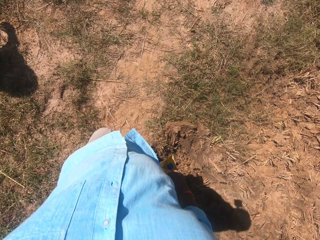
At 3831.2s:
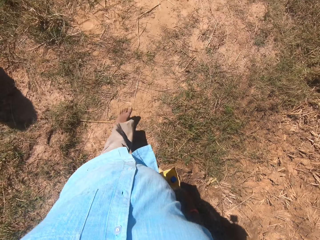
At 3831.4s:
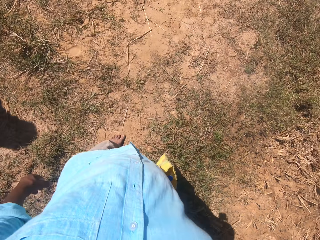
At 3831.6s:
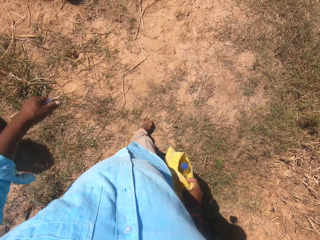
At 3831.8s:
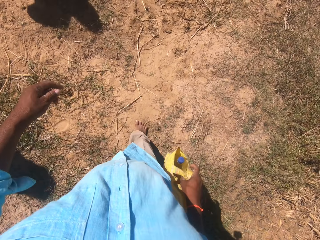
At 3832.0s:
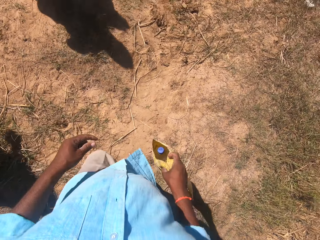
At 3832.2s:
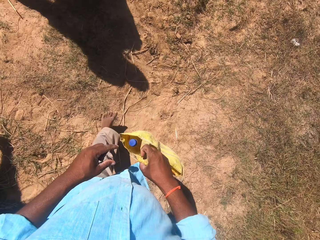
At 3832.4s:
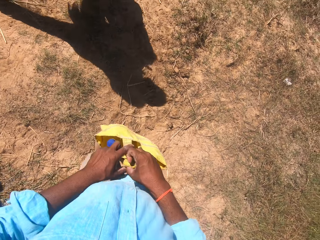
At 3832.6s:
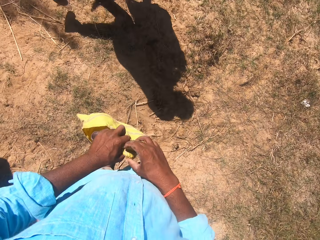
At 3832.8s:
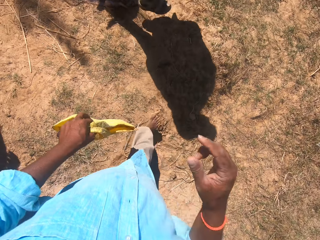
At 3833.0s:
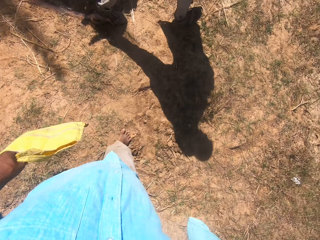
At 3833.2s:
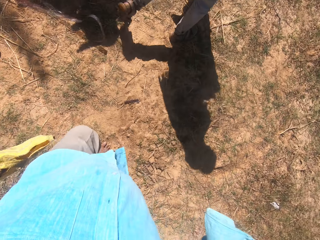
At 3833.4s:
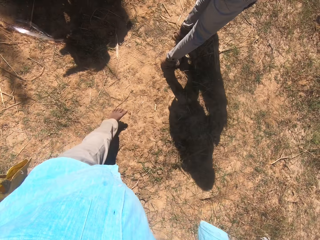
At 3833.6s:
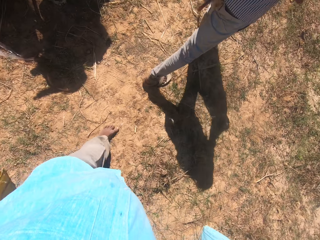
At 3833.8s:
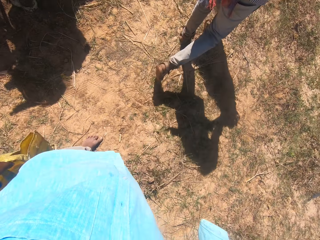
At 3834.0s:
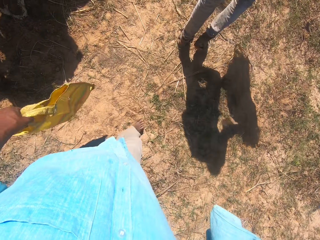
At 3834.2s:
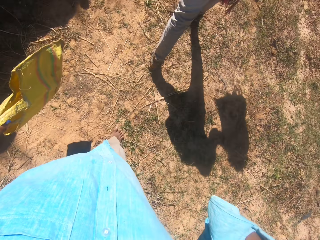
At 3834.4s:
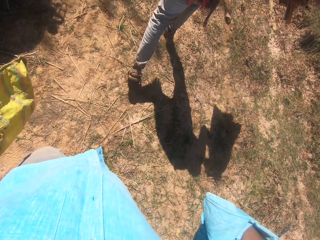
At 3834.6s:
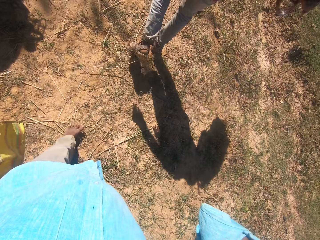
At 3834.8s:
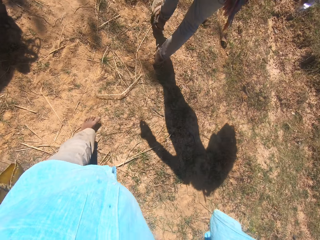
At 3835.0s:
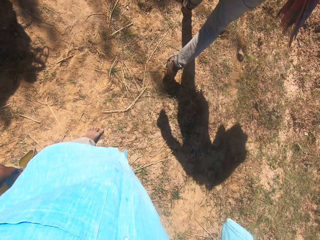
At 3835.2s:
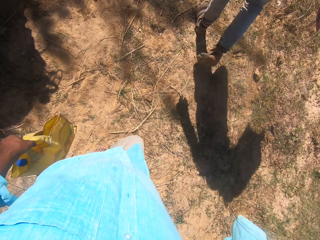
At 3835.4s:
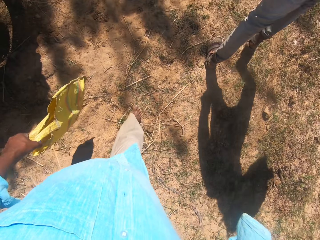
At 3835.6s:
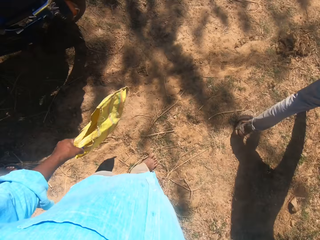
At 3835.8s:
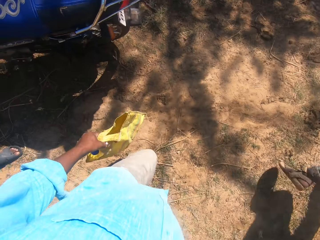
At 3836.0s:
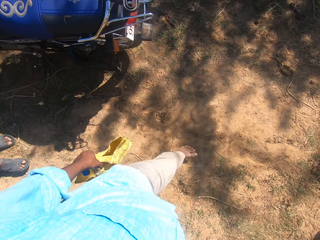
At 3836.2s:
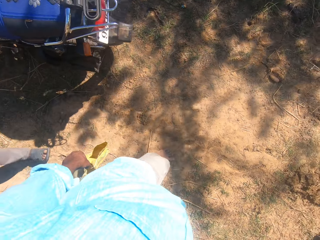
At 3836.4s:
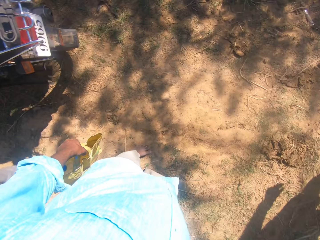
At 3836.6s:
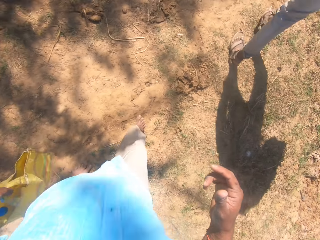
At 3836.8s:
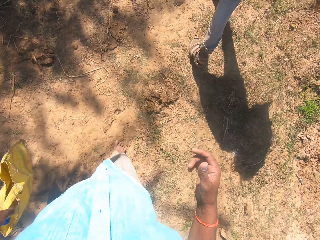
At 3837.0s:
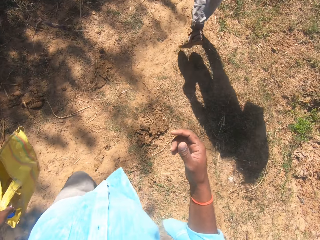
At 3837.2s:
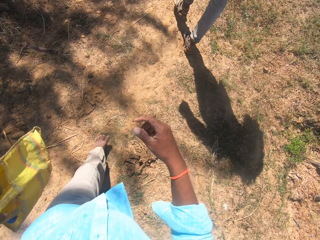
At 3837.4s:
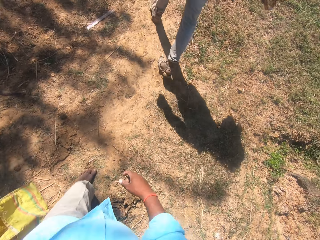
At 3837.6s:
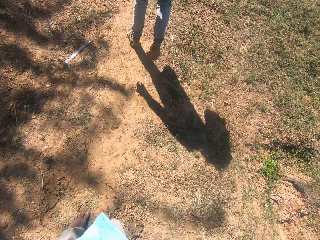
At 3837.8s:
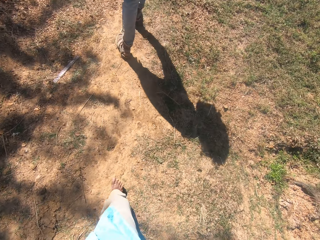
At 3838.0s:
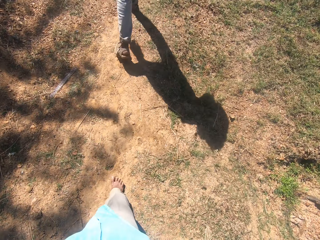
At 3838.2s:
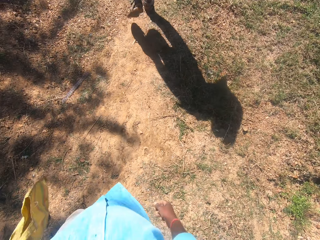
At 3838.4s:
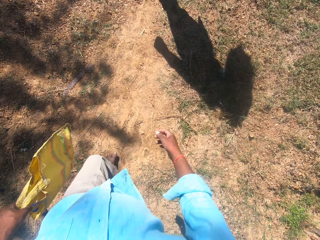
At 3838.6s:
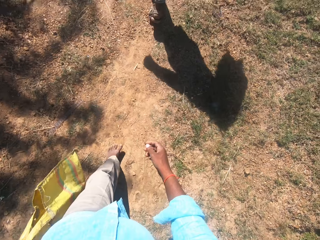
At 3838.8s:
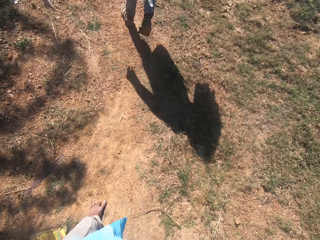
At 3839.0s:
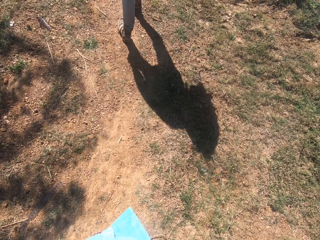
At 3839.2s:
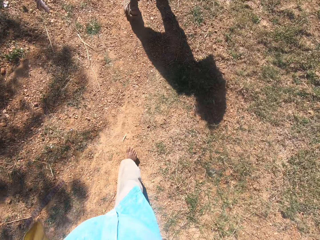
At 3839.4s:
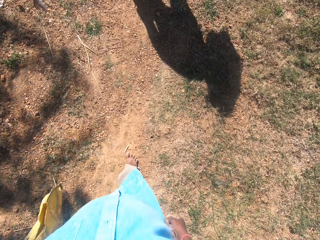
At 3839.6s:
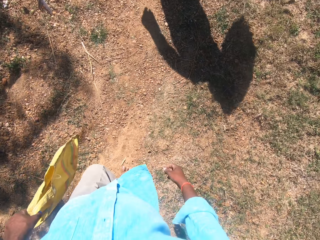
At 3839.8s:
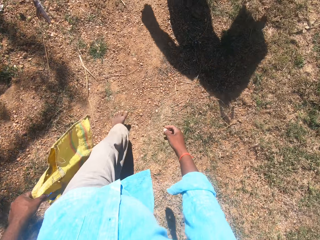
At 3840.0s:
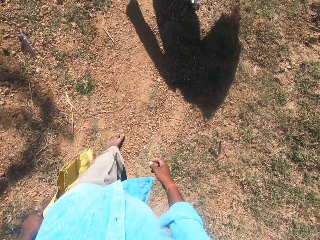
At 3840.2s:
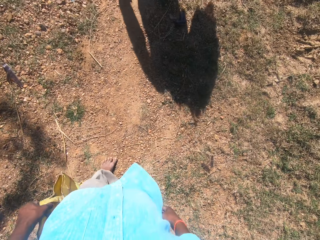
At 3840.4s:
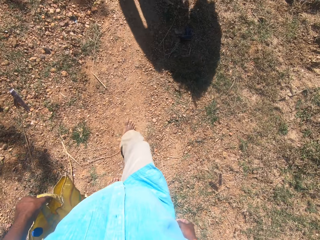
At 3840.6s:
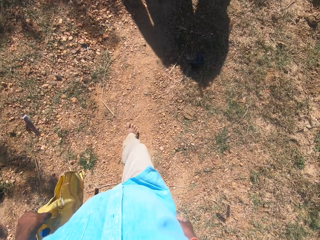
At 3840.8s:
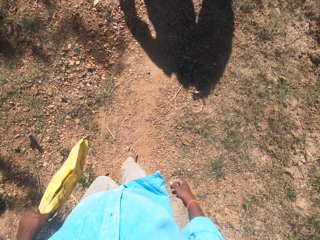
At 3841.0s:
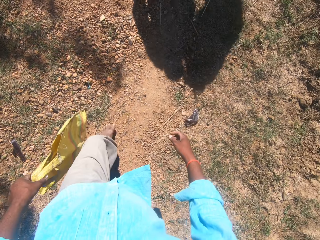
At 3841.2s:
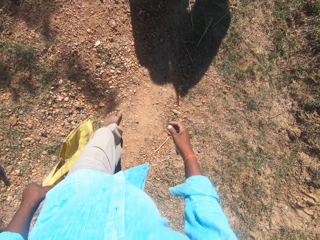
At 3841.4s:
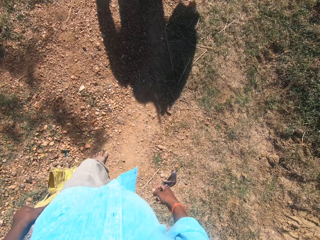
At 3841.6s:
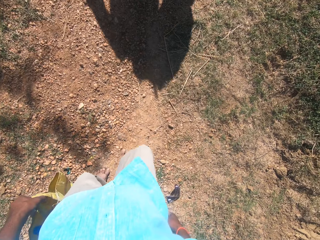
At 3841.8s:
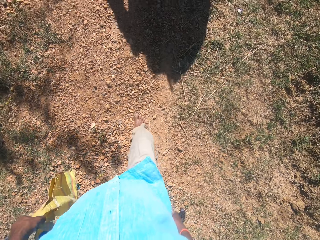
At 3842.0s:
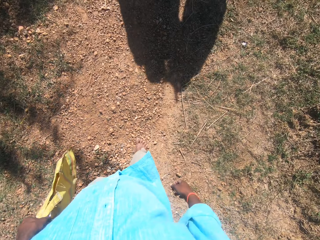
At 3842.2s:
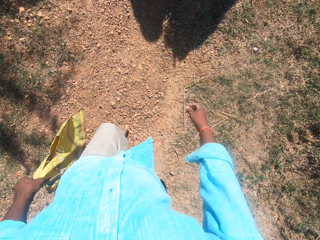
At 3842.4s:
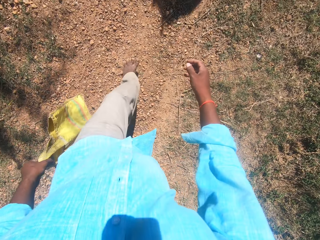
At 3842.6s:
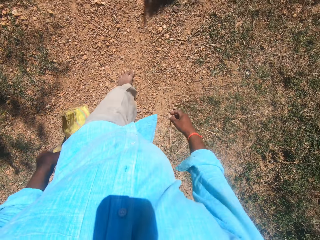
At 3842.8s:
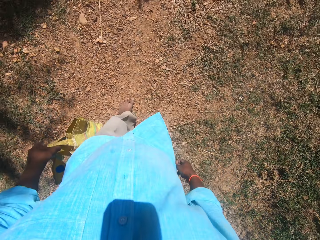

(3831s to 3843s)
A man walks in front of the camera wearer. The camera wearer switches the bag from his right hand to his left hand. He scratches his face. He moves his hand. Another man walks on the left side of the camera wearer. The camera wearer looks at a motorcycle. He converses with the other man.

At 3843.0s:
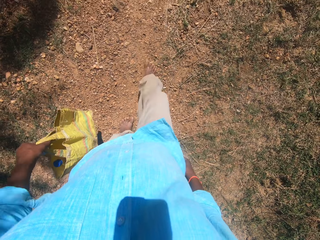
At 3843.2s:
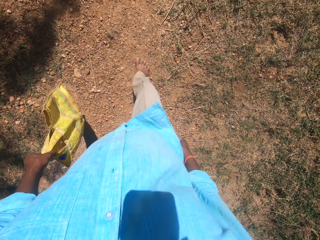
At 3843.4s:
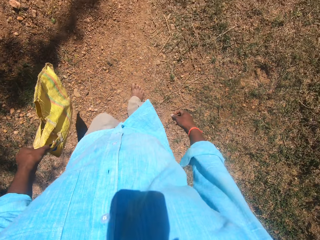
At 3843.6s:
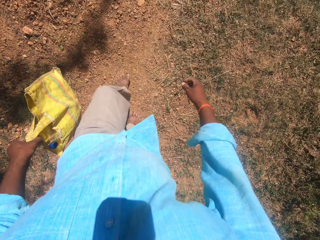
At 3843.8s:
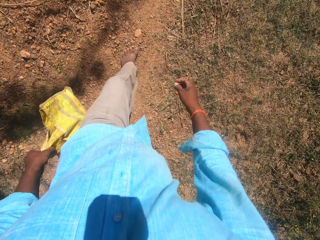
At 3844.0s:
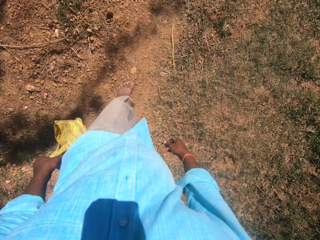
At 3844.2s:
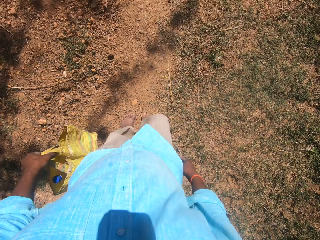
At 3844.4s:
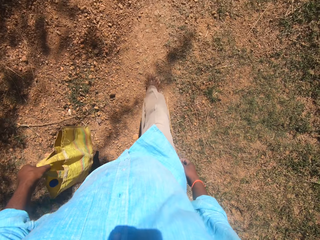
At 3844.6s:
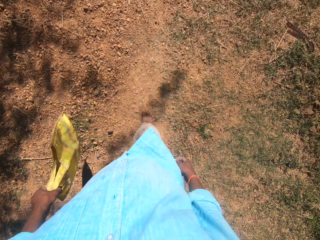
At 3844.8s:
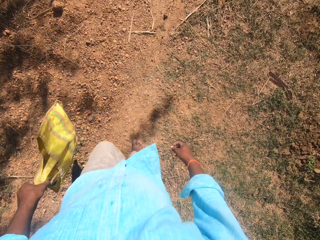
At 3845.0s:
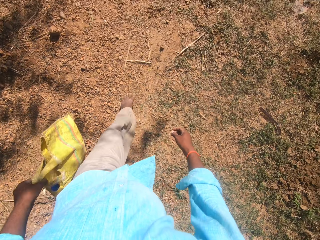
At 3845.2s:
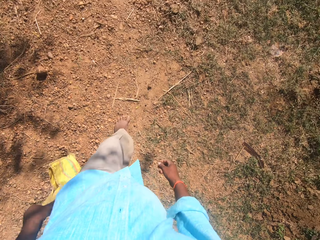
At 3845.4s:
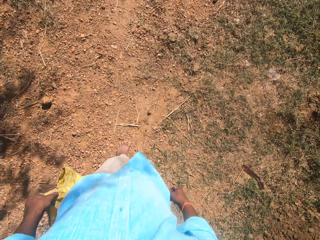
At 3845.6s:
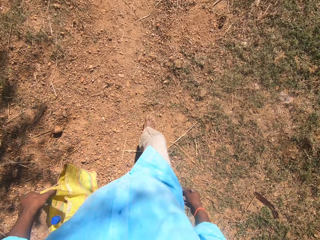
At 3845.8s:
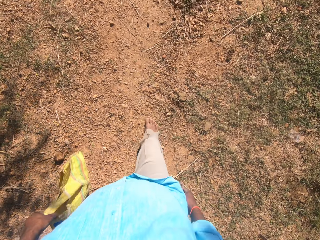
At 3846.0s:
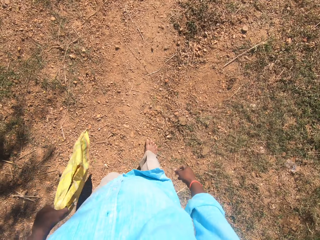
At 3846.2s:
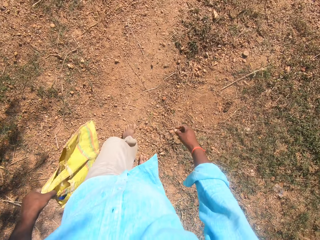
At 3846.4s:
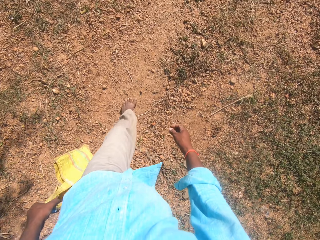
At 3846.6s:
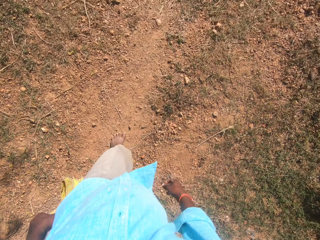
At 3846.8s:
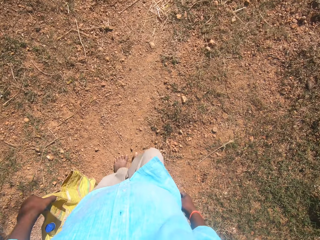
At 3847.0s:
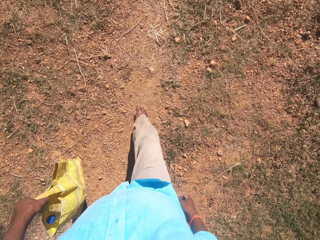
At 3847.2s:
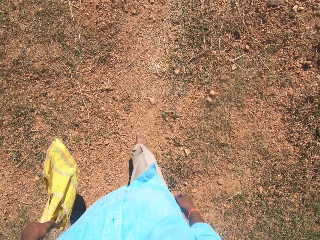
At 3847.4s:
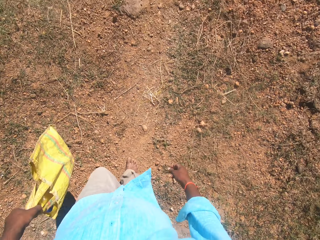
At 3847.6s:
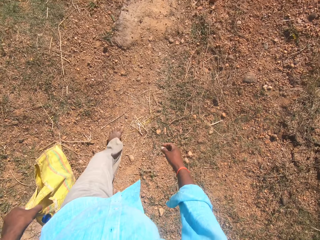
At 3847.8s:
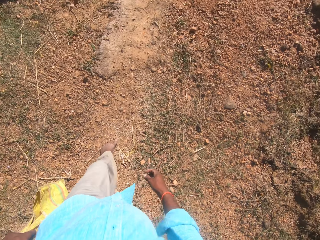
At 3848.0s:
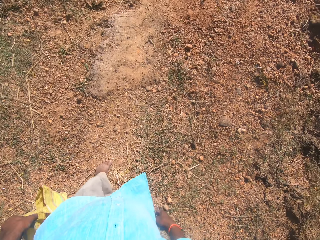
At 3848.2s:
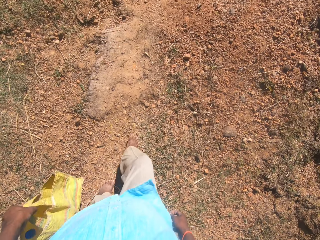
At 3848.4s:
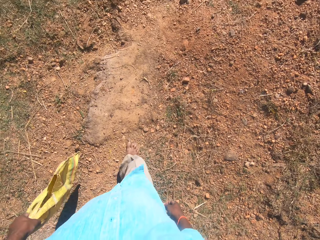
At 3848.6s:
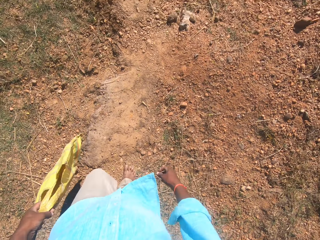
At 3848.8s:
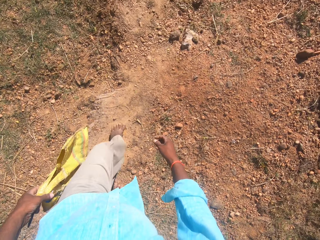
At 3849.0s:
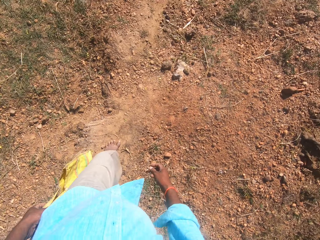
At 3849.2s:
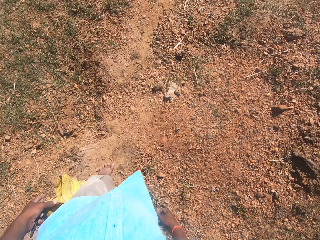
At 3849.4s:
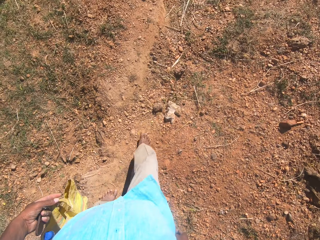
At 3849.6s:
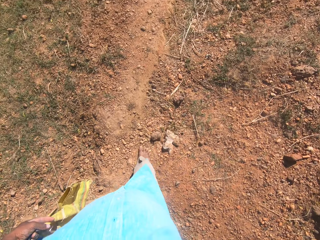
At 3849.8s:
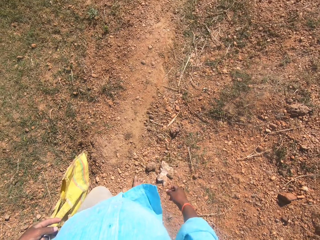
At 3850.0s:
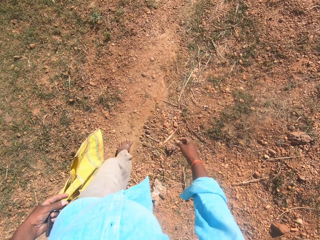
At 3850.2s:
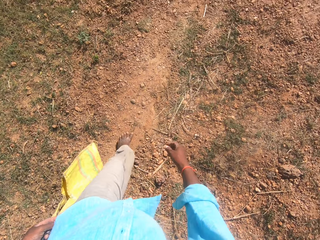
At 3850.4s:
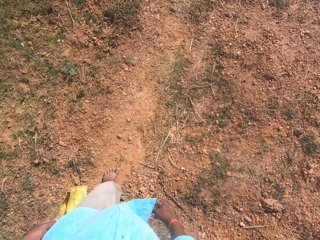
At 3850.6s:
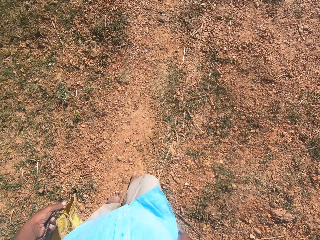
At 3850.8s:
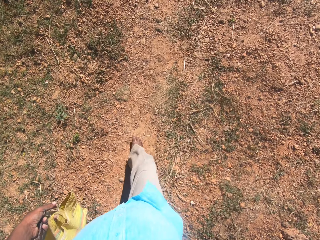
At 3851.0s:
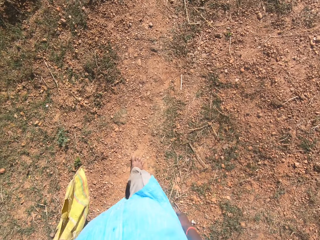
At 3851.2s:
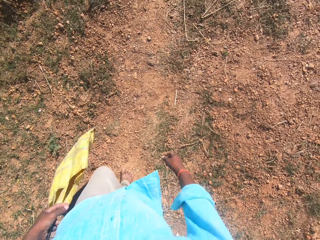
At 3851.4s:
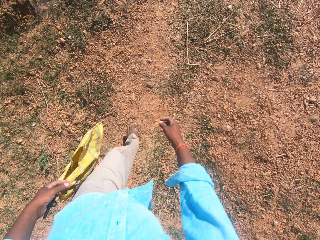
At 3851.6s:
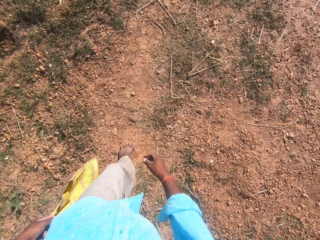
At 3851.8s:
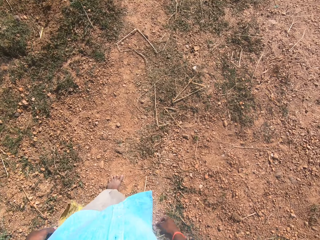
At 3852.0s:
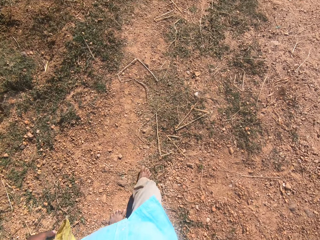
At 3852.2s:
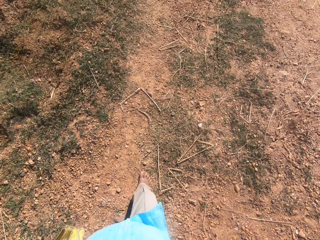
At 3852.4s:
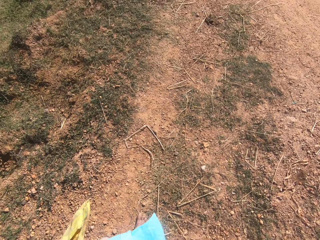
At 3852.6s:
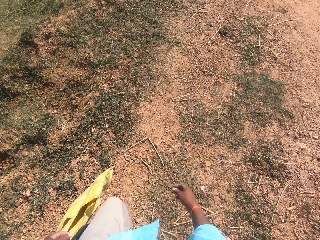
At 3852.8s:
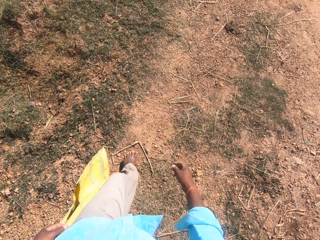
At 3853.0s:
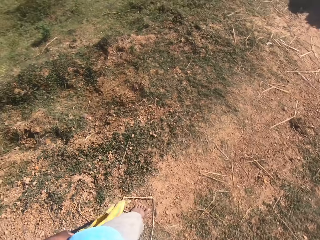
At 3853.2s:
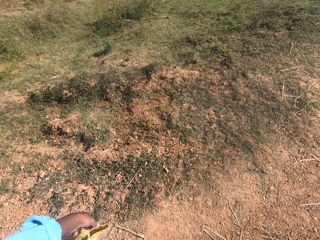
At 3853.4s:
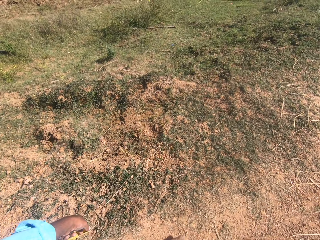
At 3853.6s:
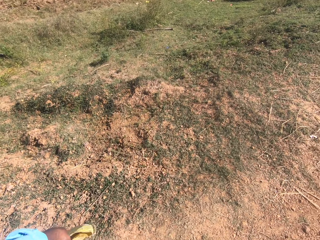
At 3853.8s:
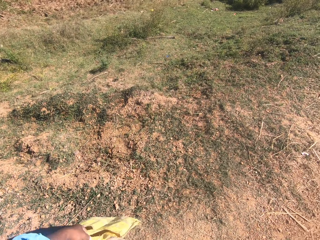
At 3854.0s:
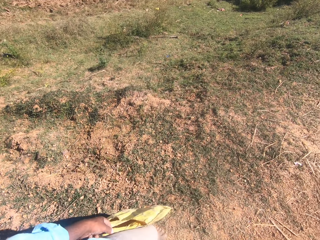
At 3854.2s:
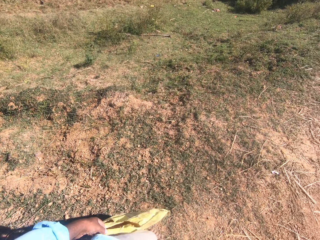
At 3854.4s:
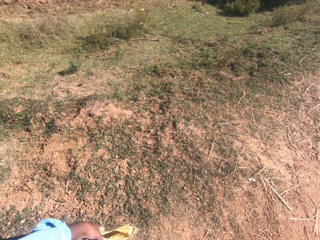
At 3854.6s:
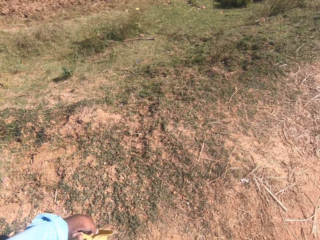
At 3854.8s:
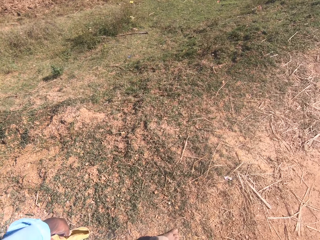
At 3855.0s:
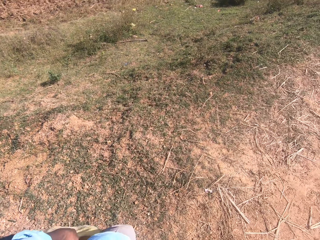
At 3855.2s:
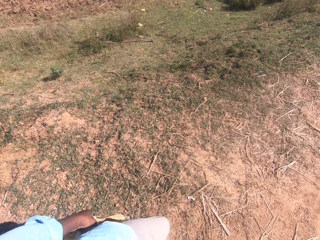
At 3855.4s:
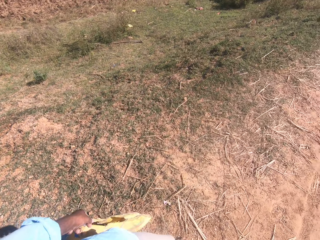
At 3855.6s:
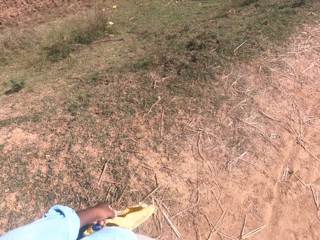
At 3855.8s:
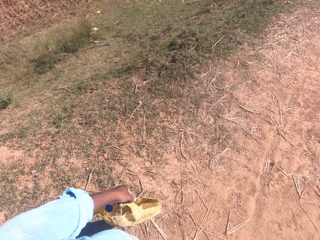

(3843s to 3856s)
The camera wearer converses. They glance at the field.
